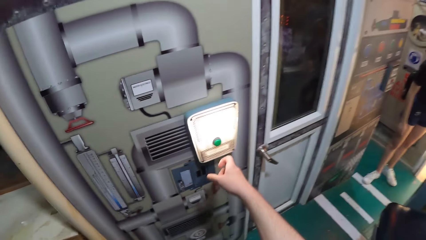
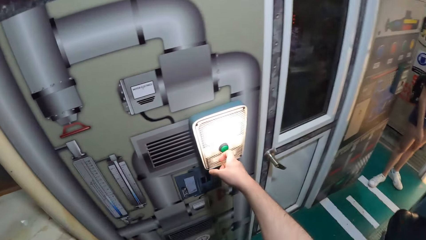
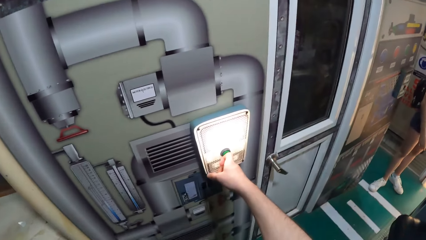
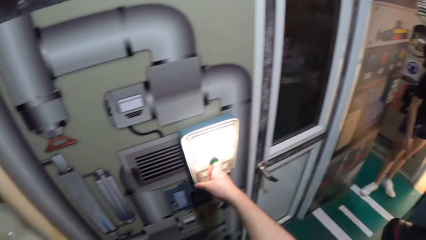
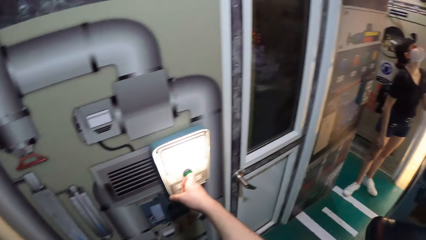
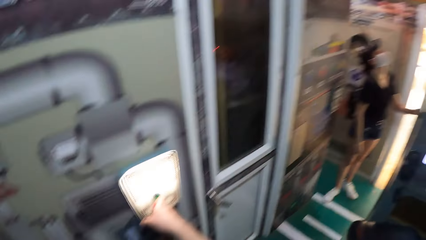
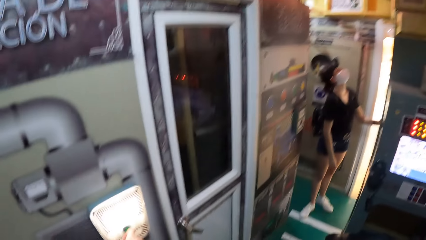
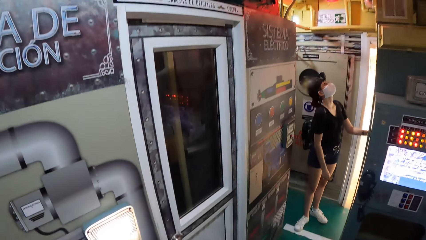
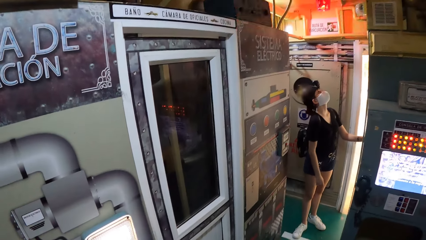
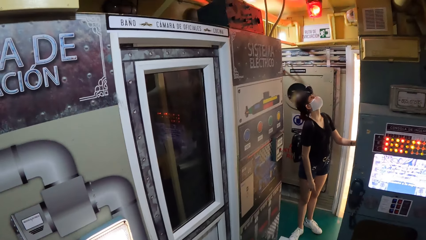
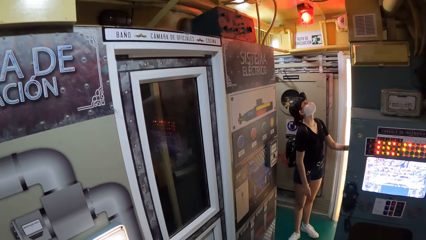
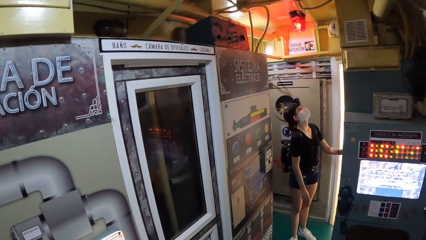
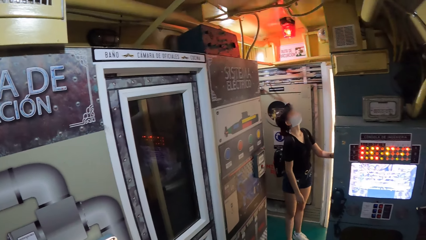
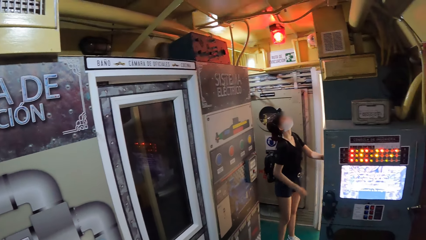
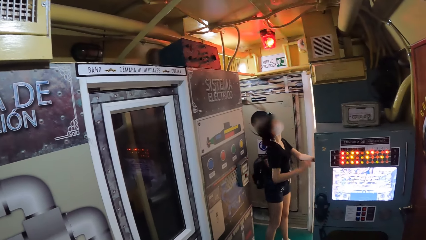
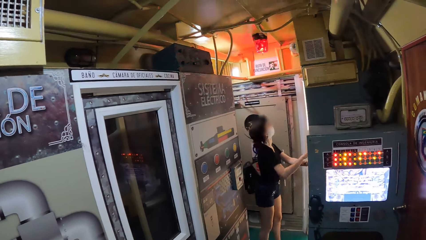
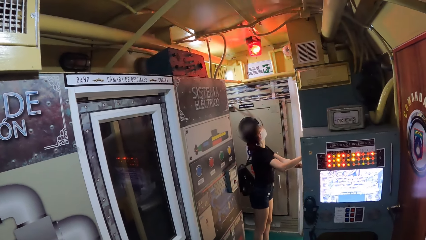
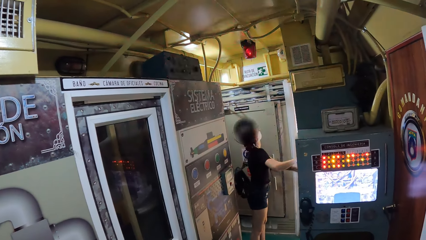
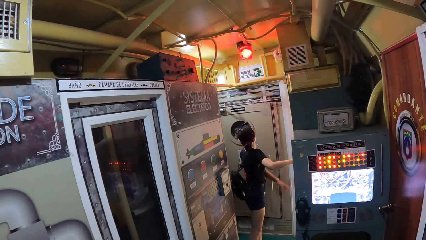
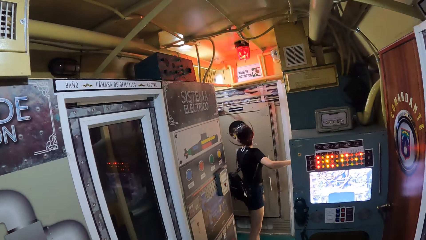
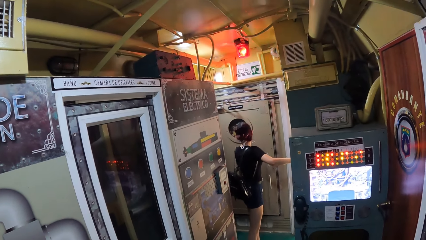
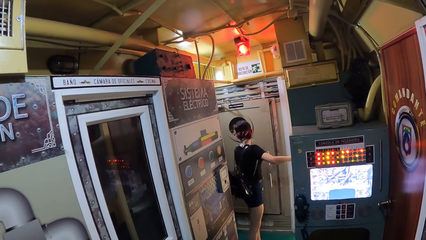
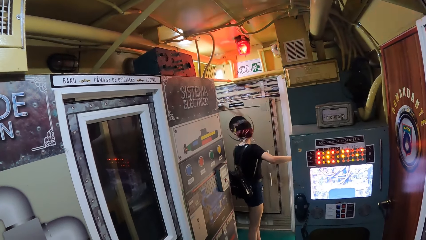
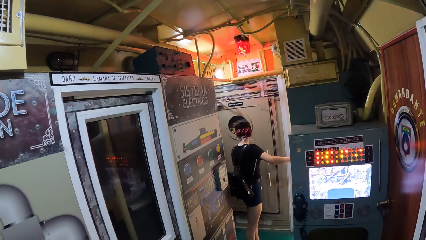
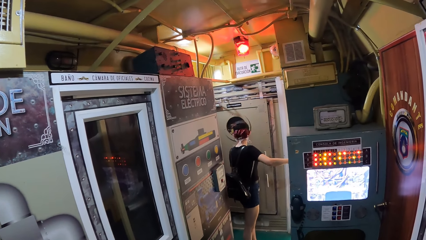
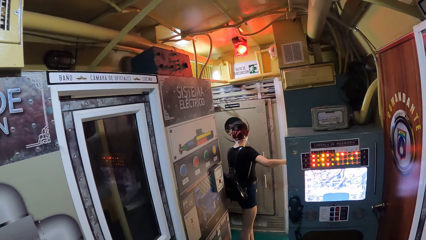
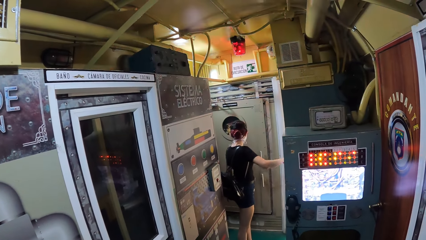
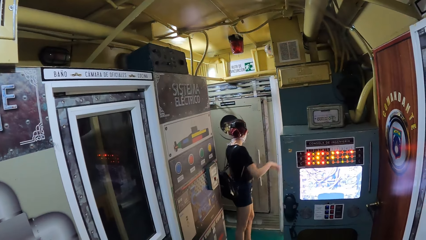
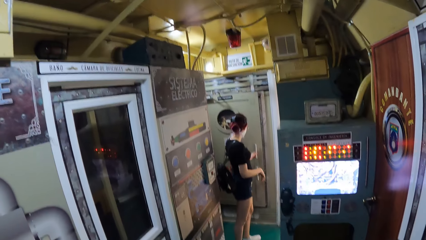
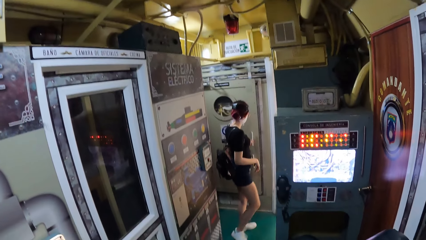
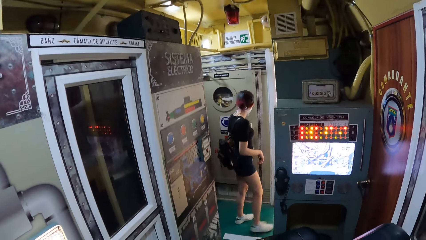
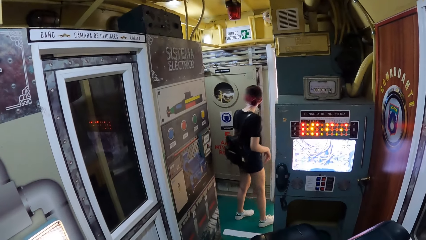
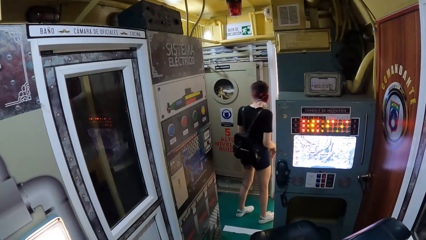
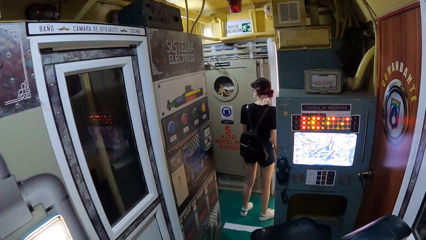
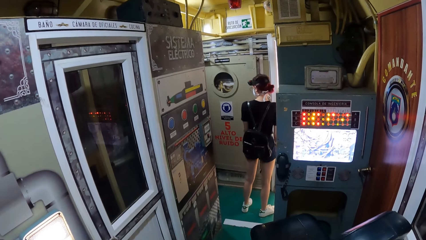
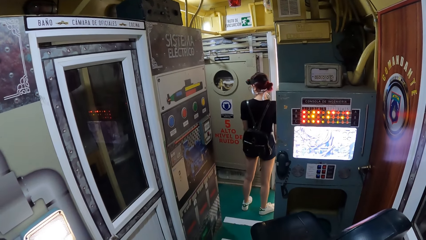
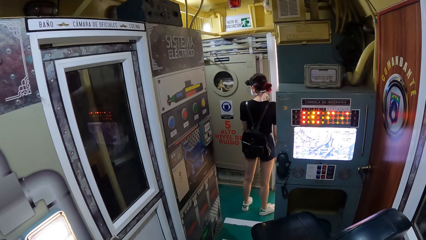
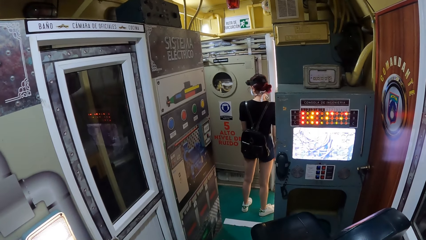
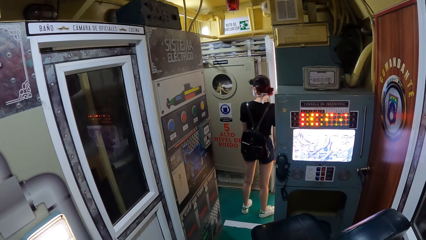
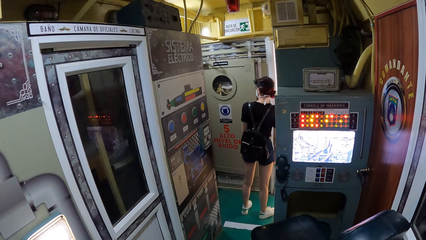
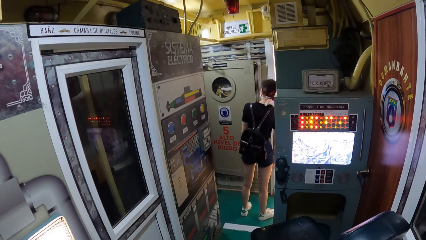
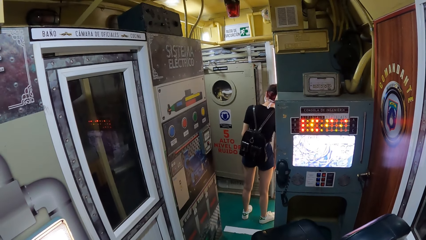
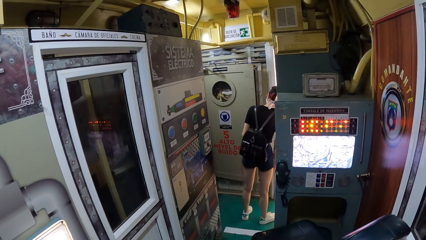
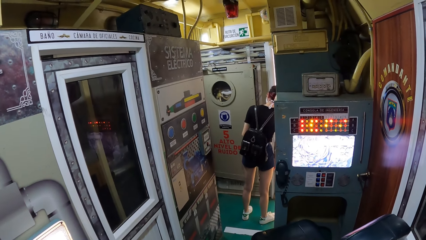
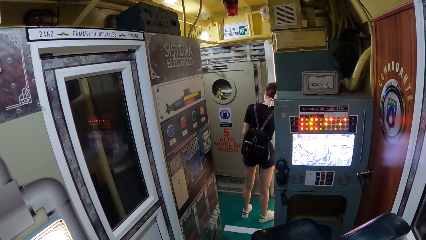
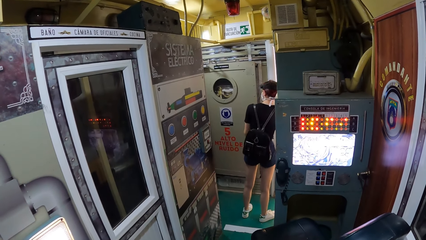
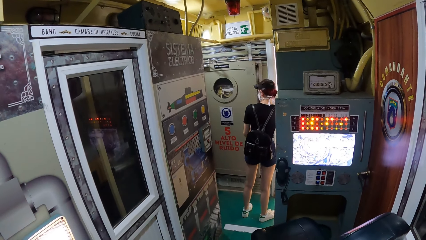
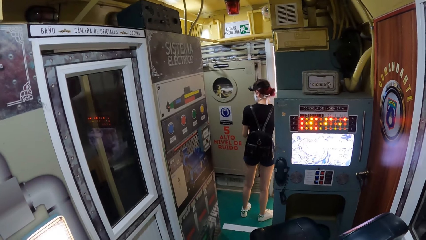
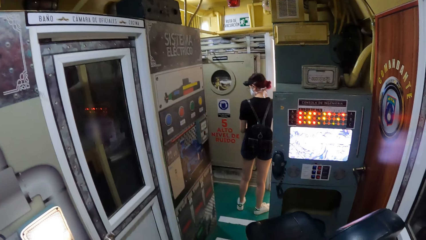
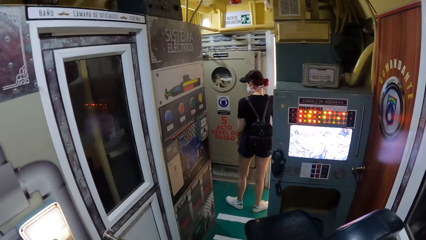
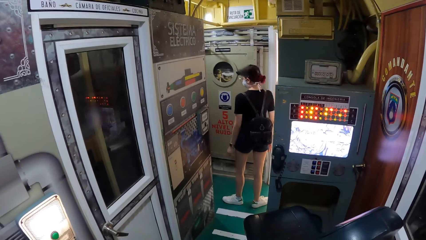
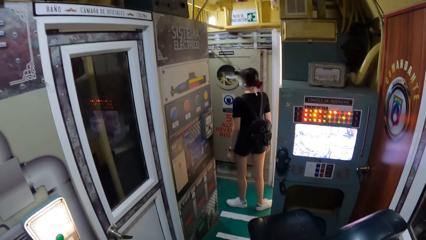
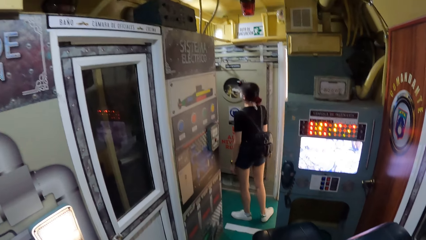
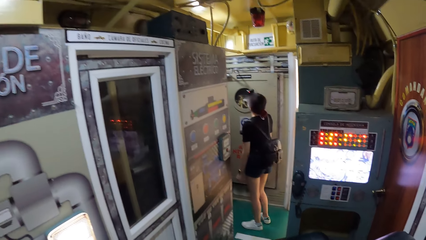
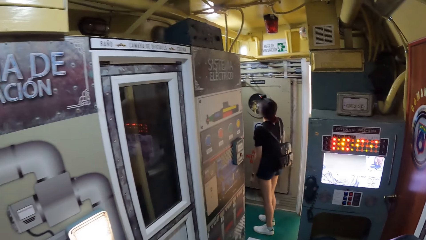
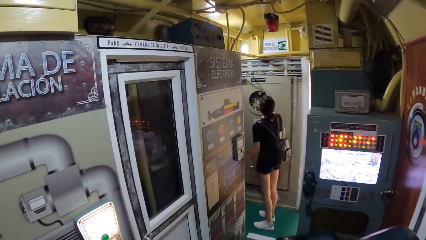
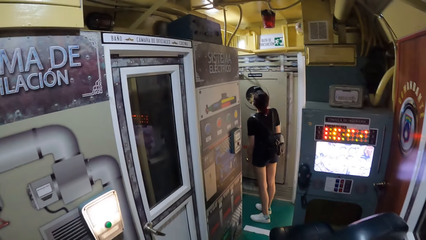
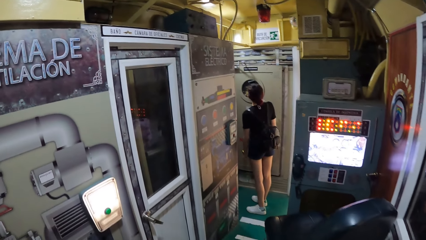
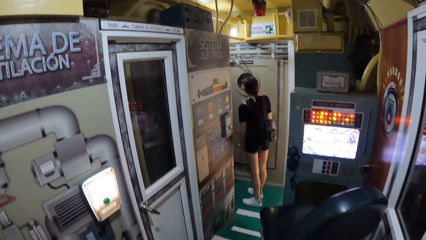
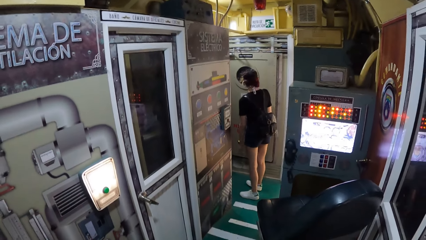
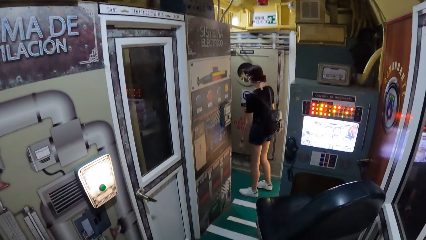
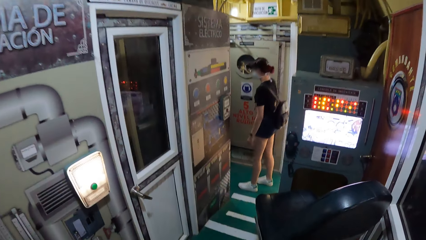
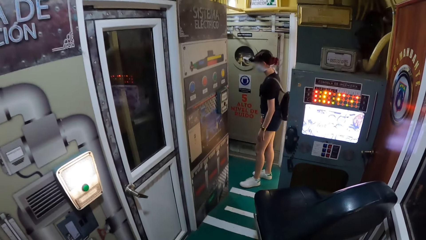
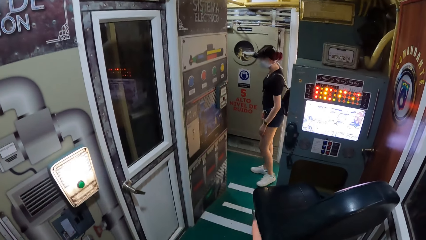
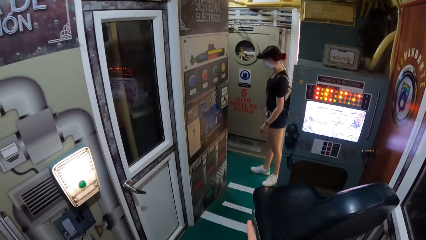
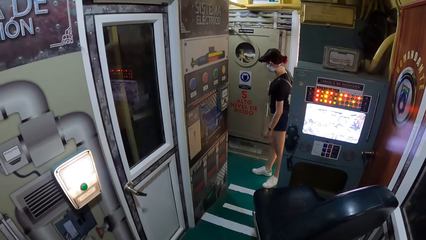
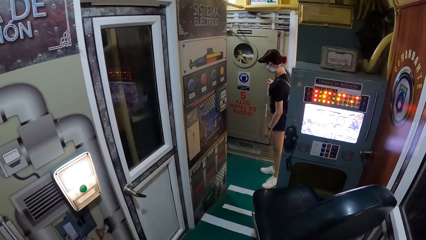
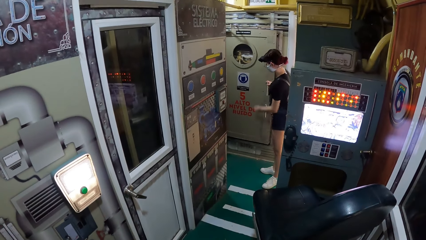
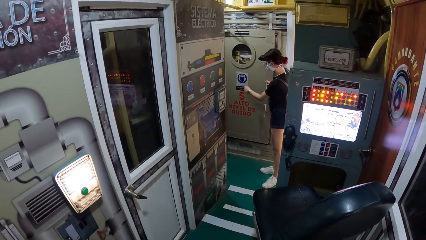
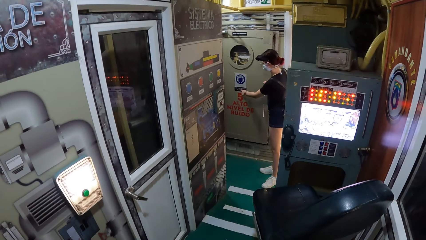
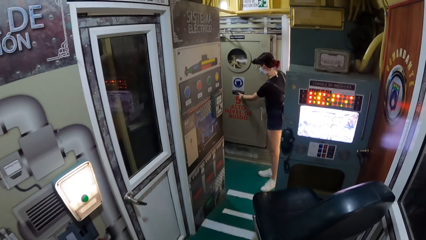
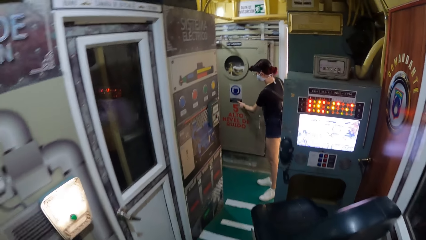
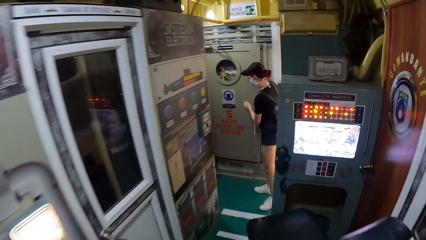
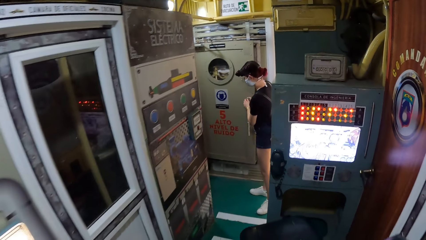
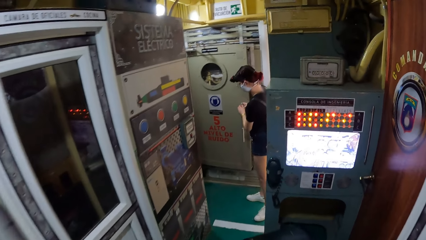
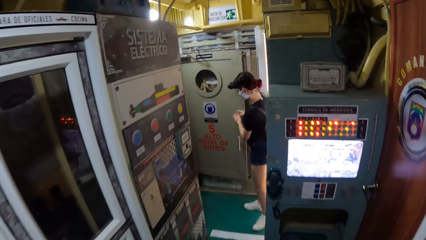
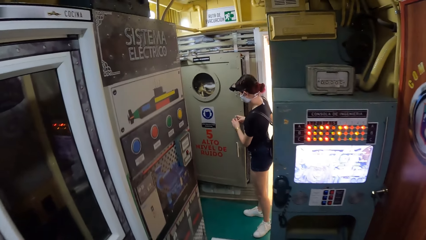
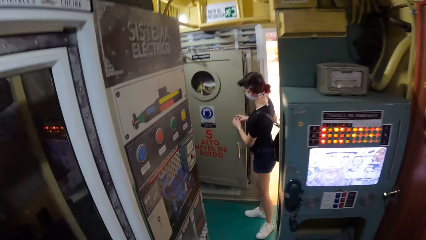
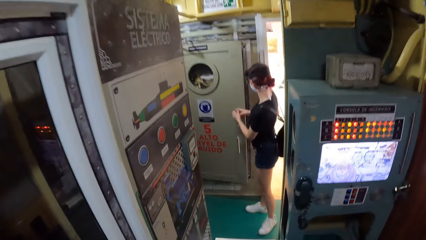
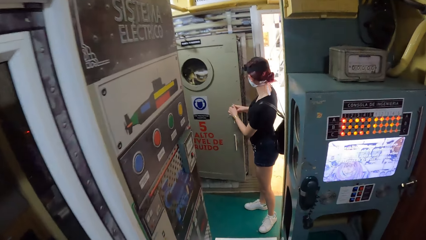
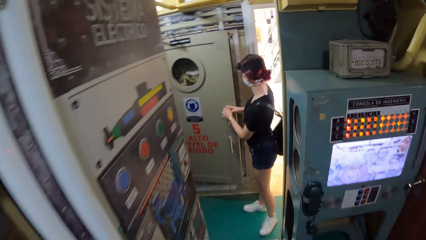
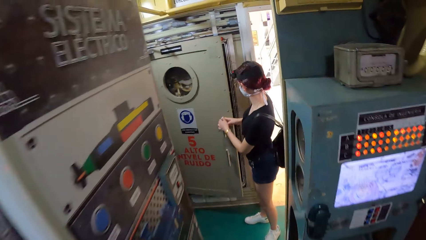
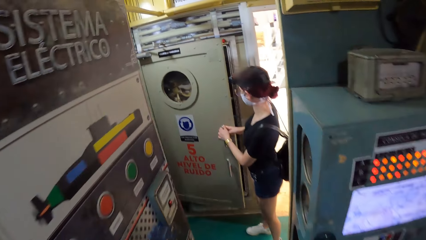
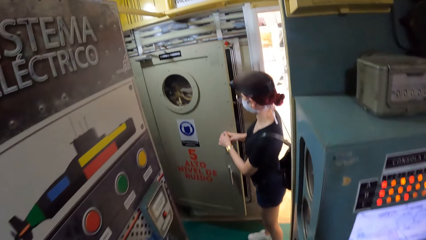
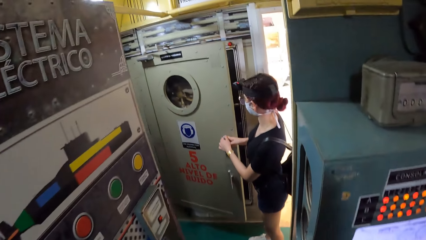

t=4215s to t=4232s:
The camera wearer presses the green button on the light box on the wall with his right hand. The woman places her right hand on the wall. The woman removes her left hand from the wall. The woman removes her right hand from the wall. The woman opens a door with her left hand. The woman closes the door with her left hand. The camera wearer walks towards another room. The woman holds the door handle with her right hand. The woman touches the door with her left hand. The woman holds the door handle with both hands. The woman opens the door with both hands.
